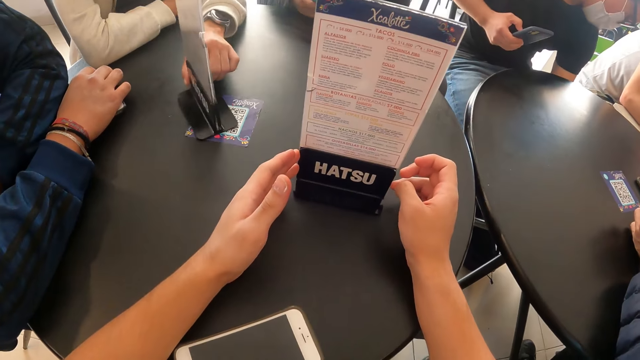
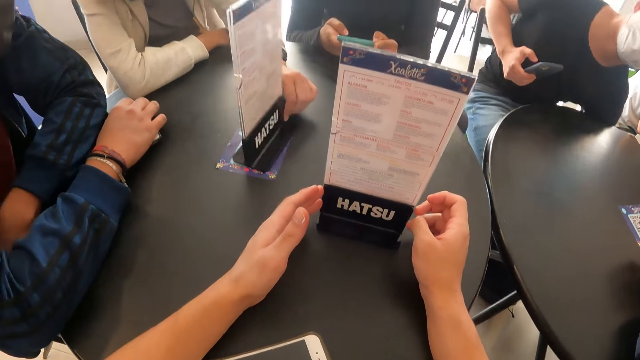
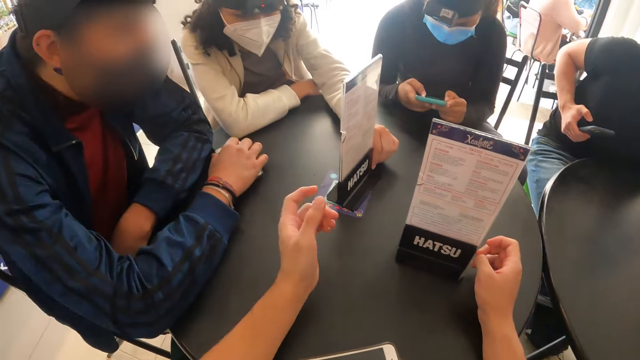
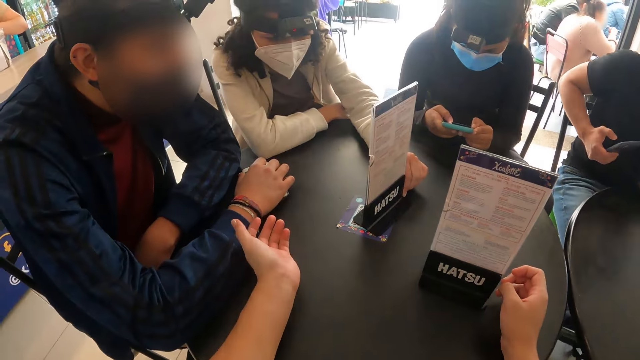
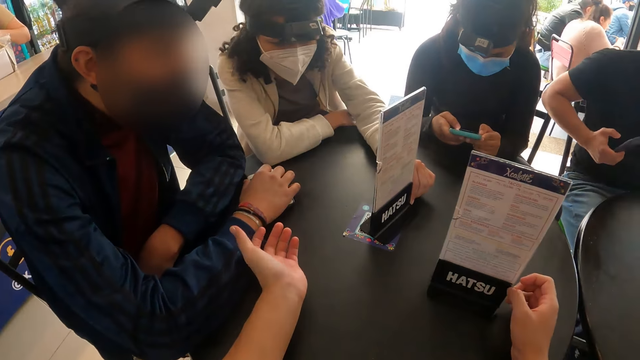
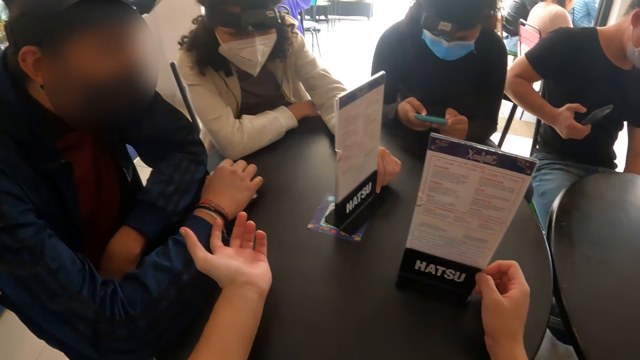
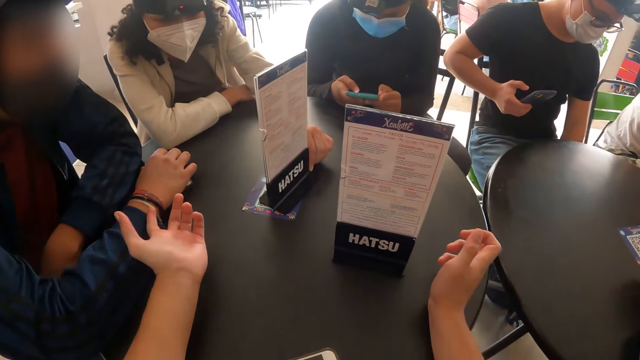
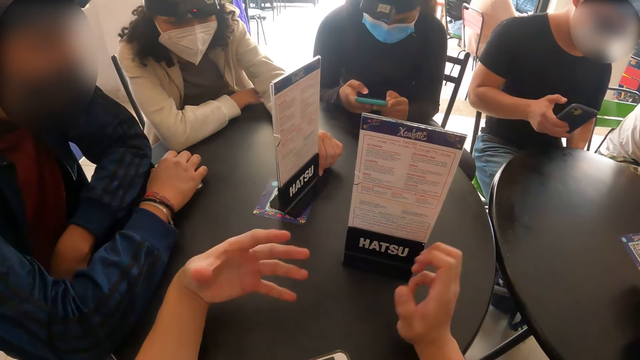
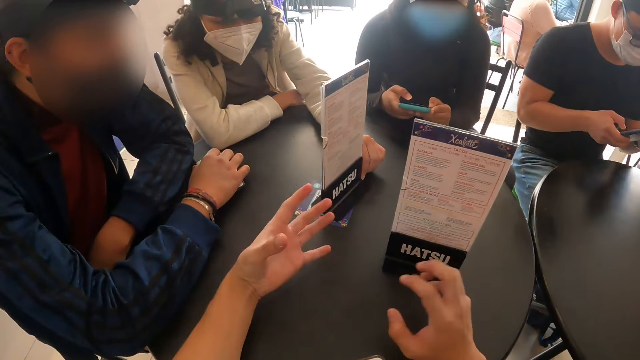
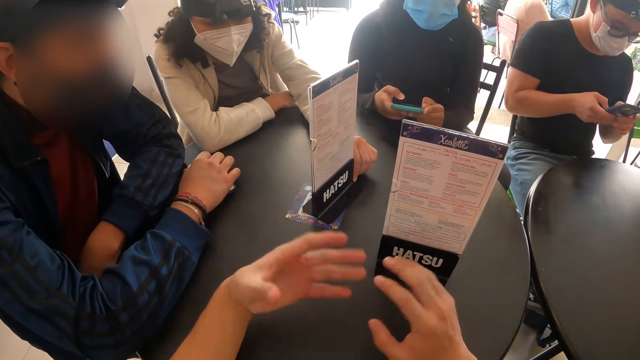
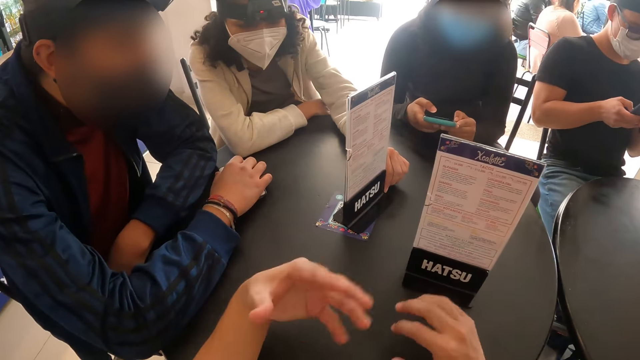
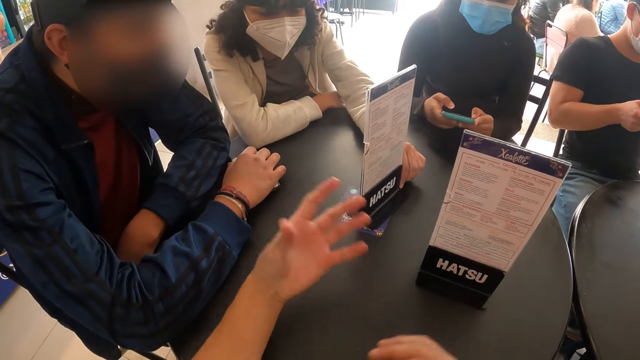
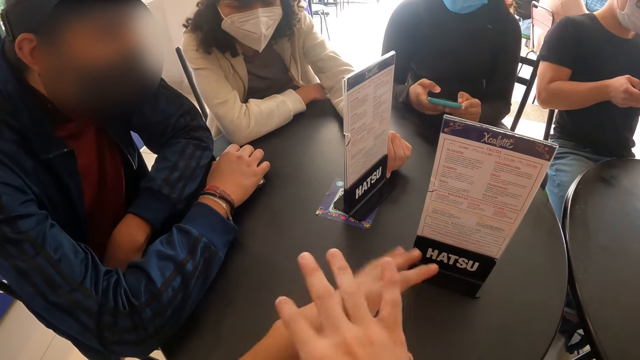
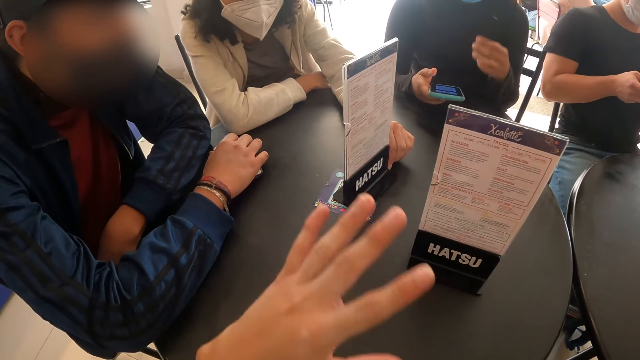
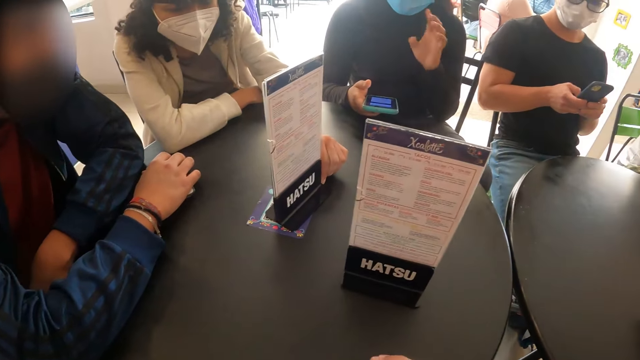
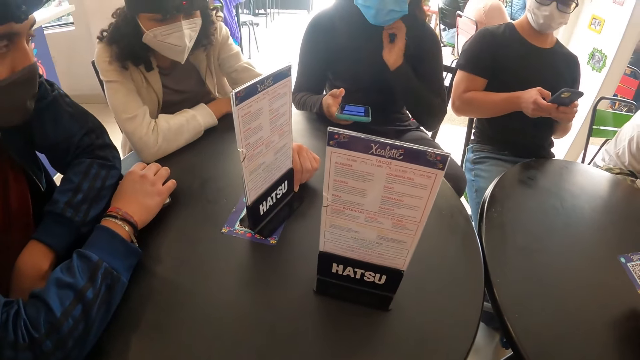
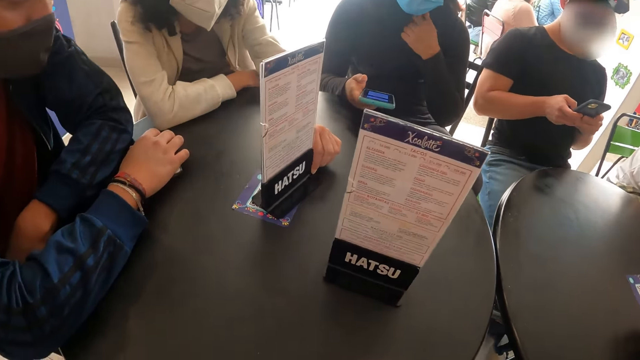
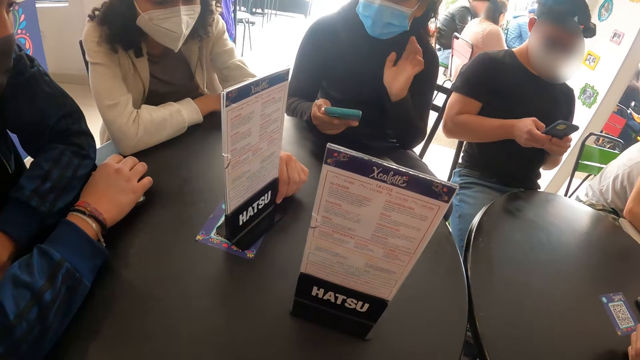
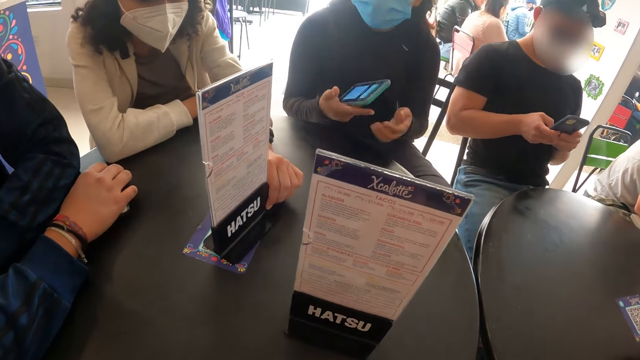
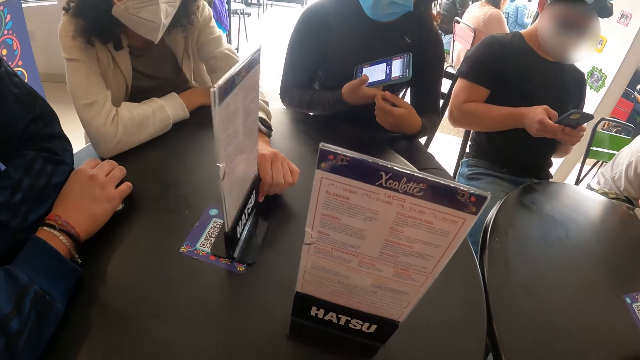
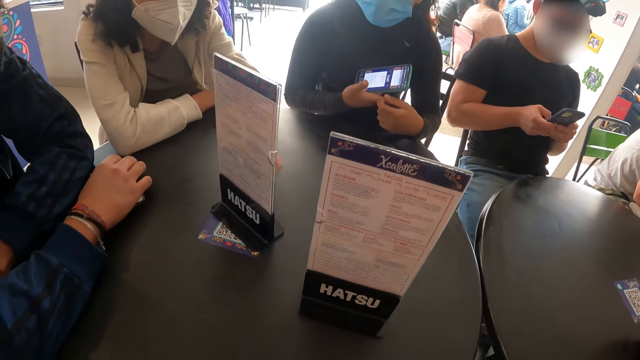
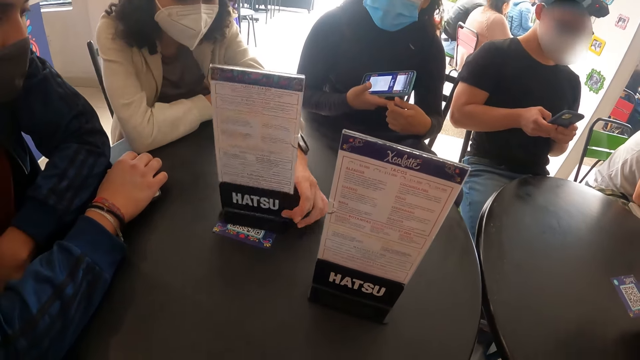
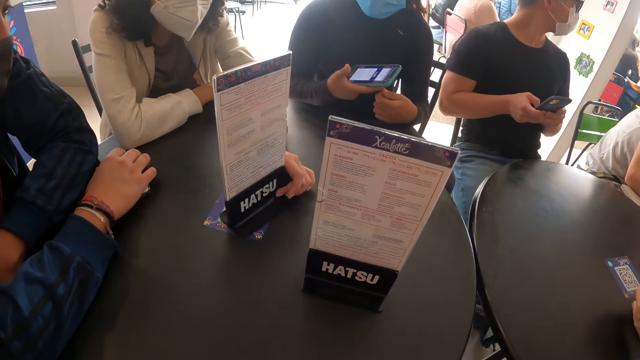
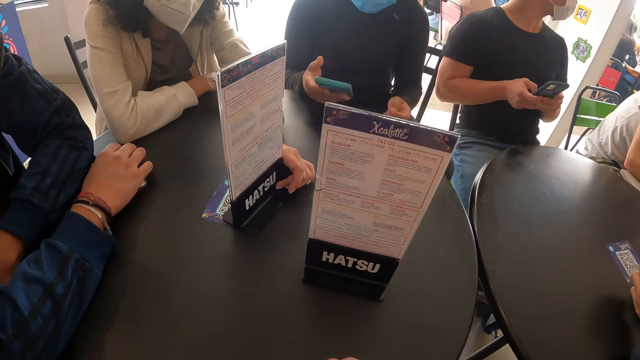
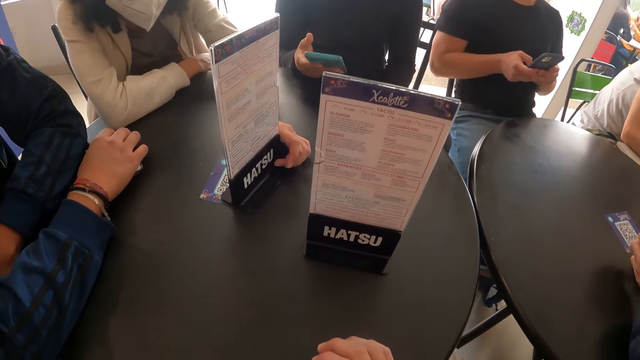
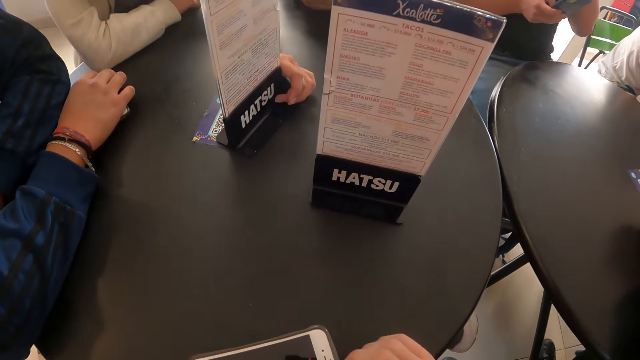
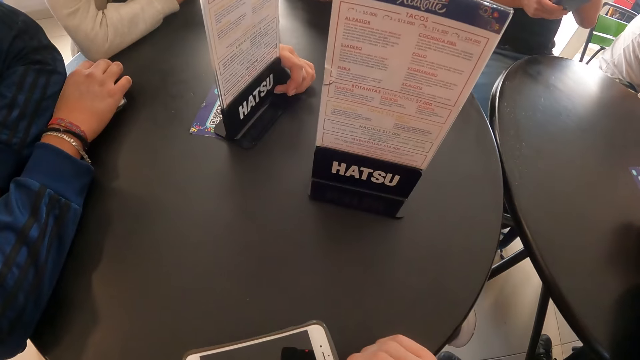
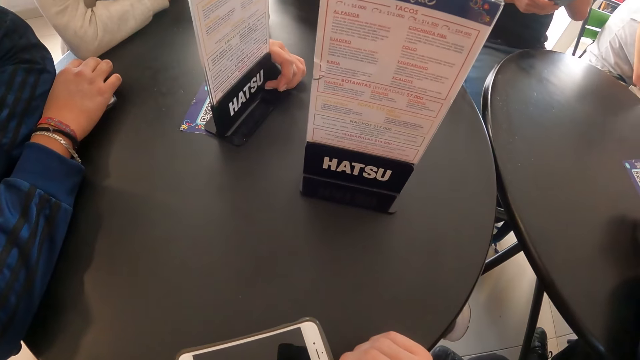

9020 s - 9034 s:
A woman adjusts the table menu on the table with her left hand. A person touches the menu. A man operates the phone with both hands. Another woman holds the phone with her right hand. The other woman interacts with the camera wearer. The man scrolls the phone. The person touches the menu.

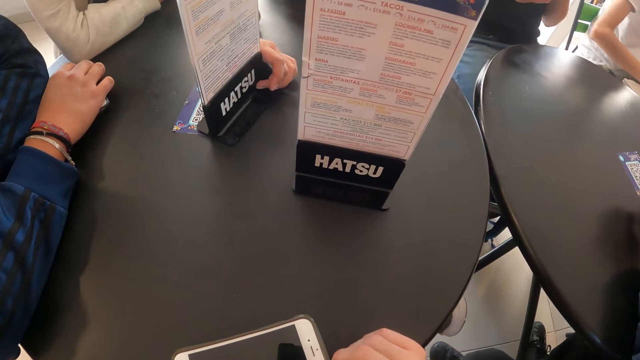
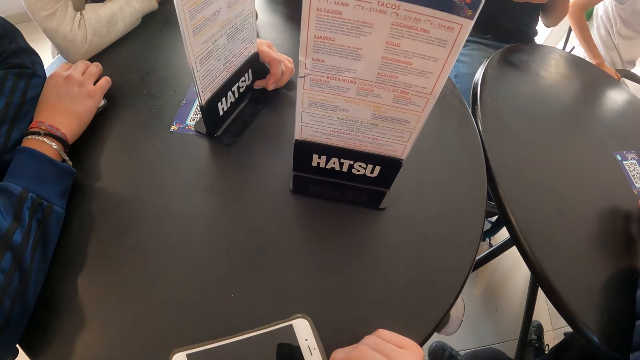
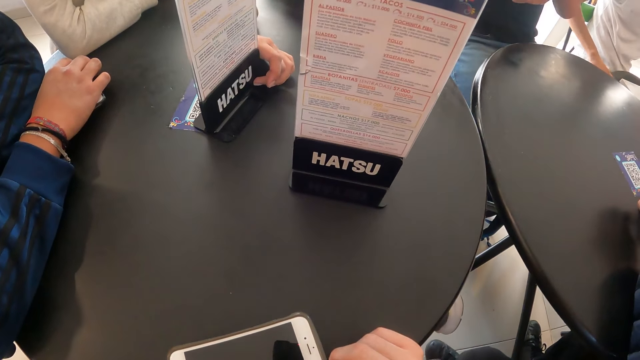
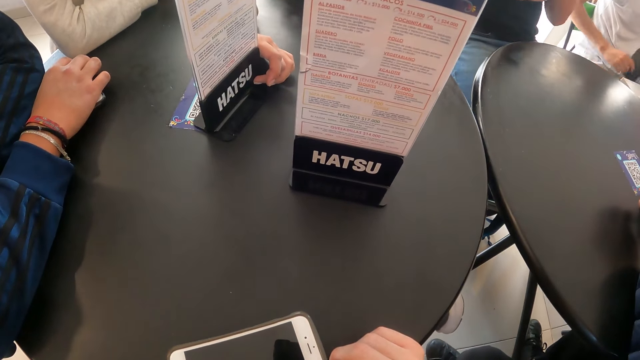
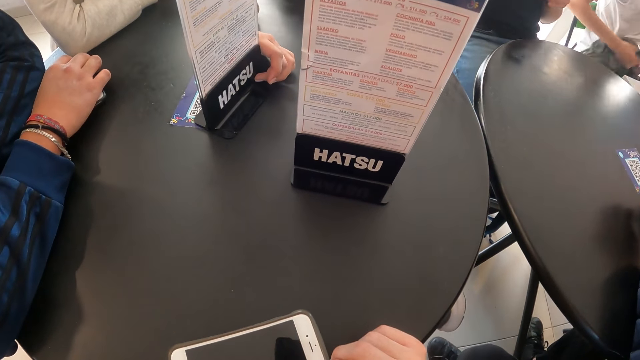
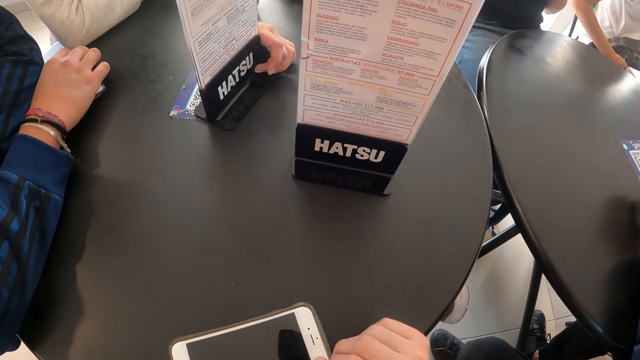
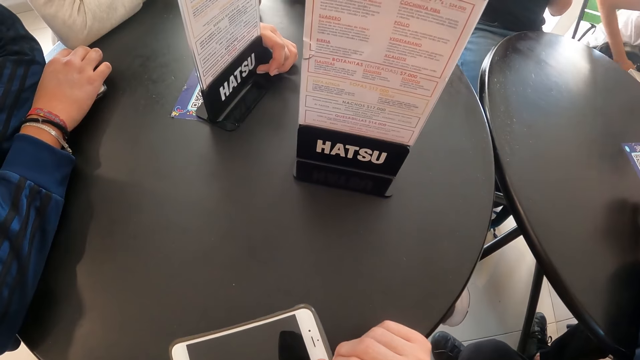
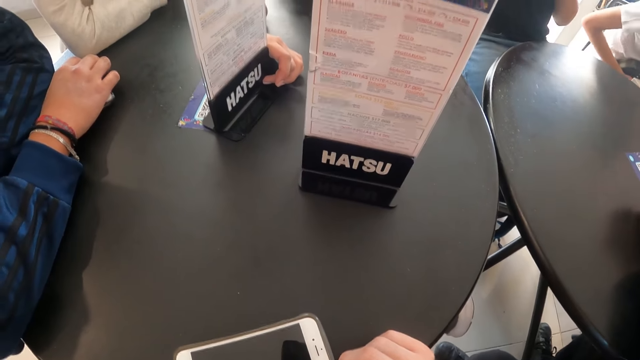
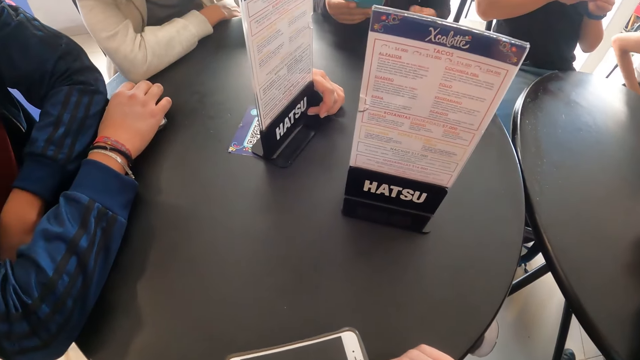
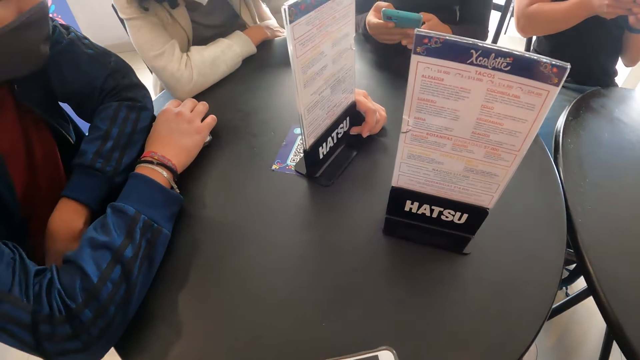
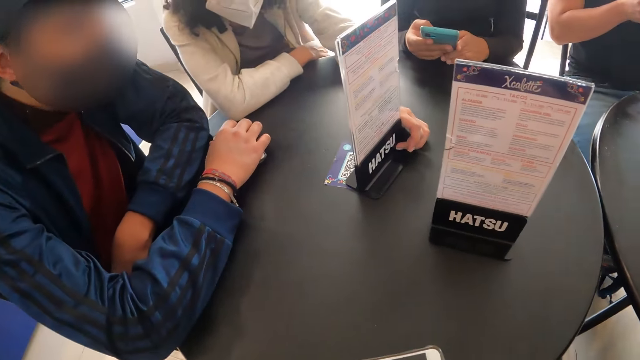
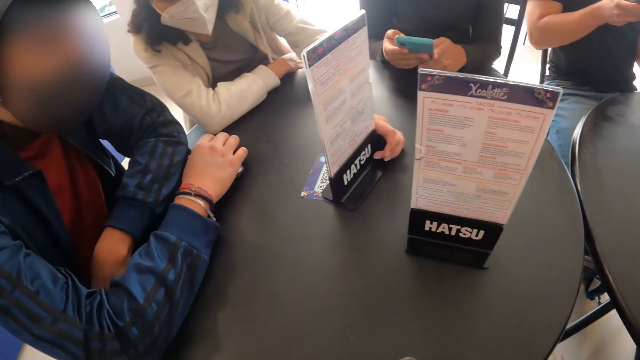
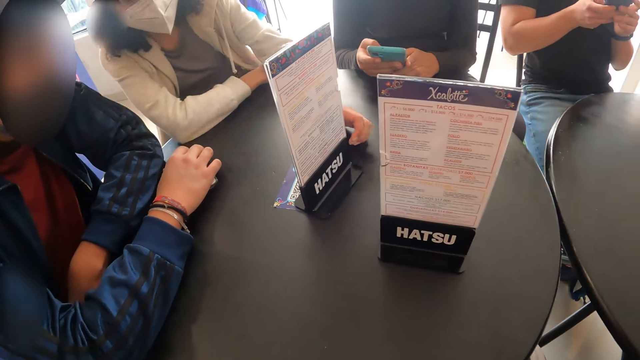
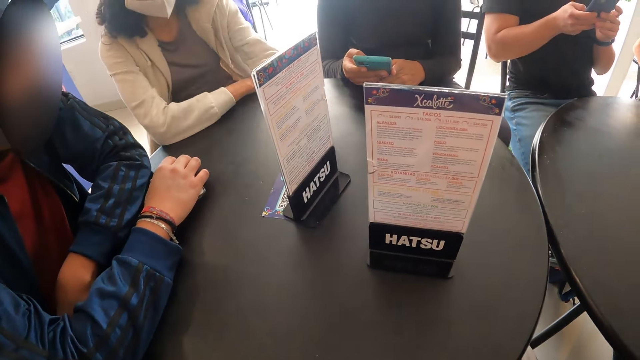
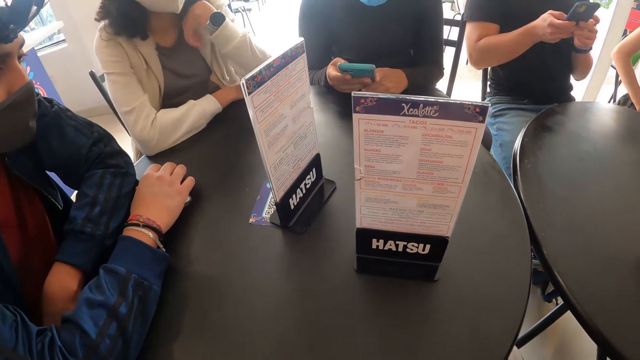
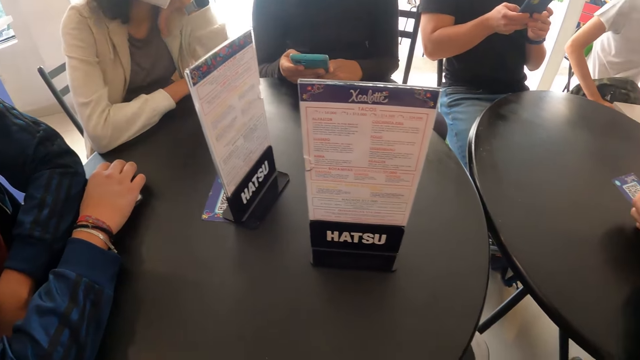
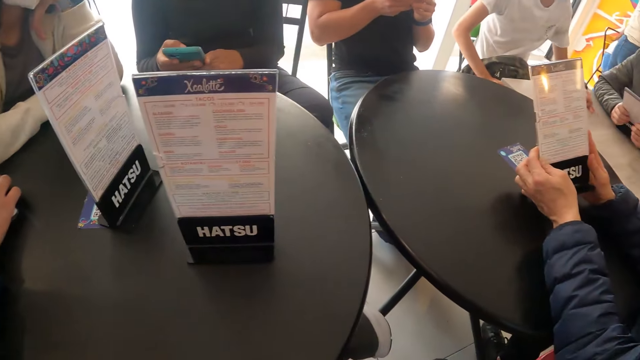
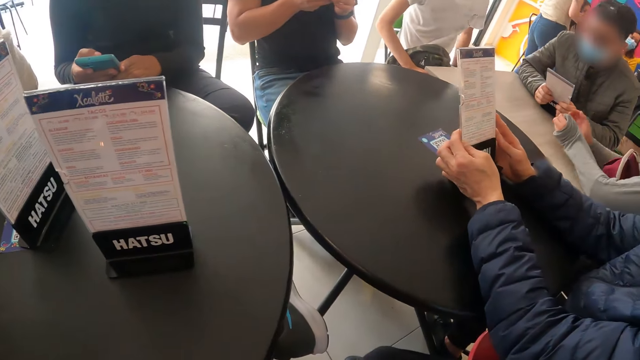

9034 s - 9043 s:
The camera wearer scrolls the phone. A woman operates the phone with both hands. A person scrolls the phone. Another person scrolls the phone.
